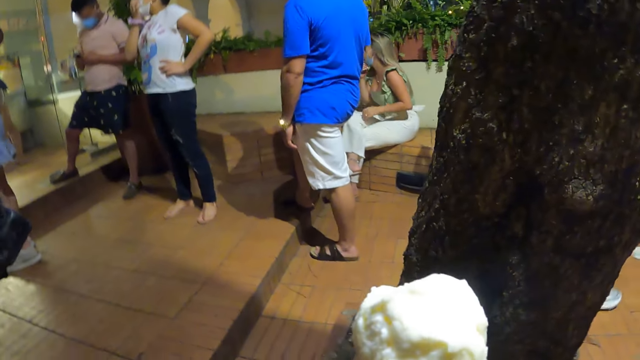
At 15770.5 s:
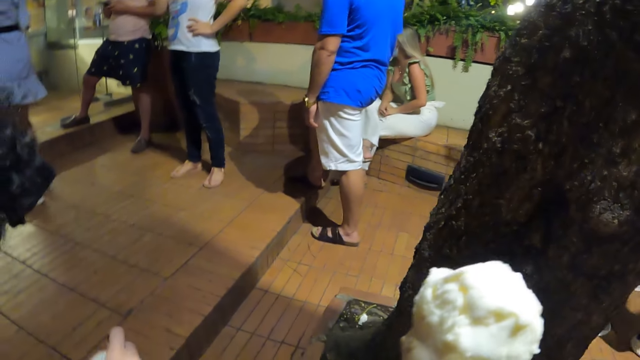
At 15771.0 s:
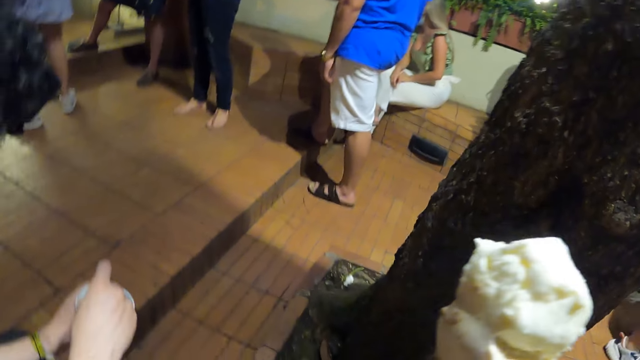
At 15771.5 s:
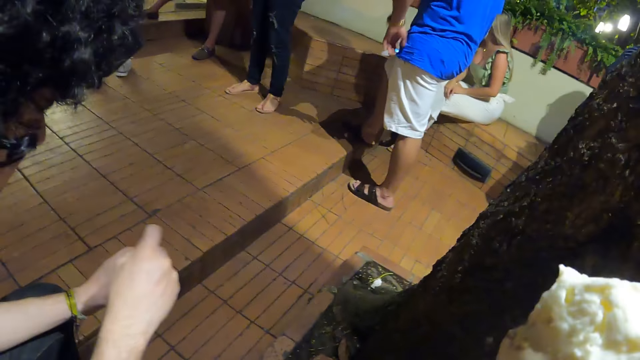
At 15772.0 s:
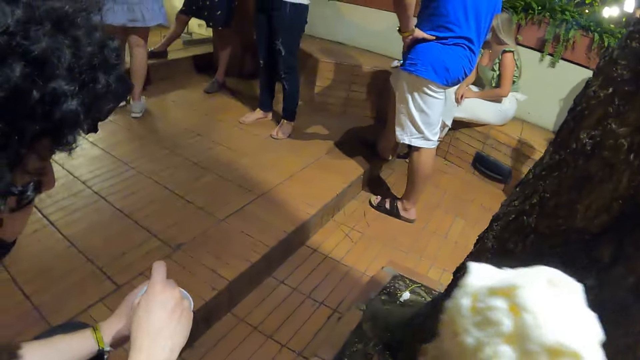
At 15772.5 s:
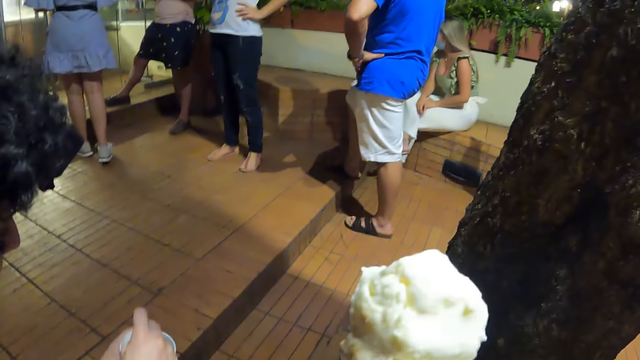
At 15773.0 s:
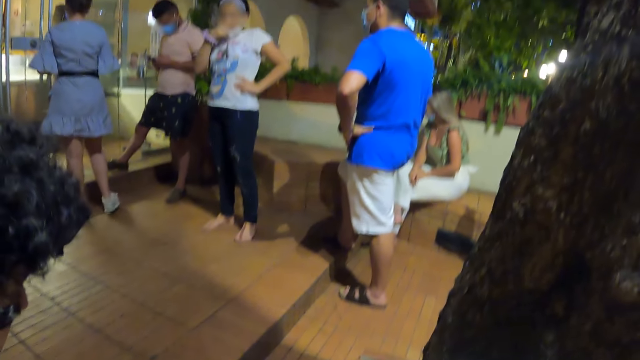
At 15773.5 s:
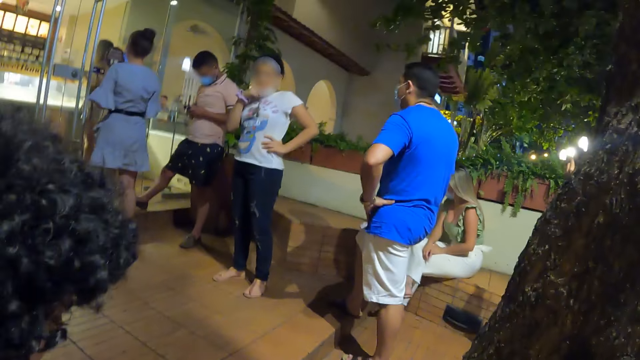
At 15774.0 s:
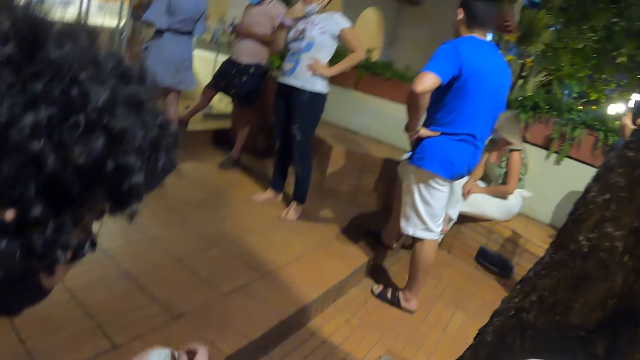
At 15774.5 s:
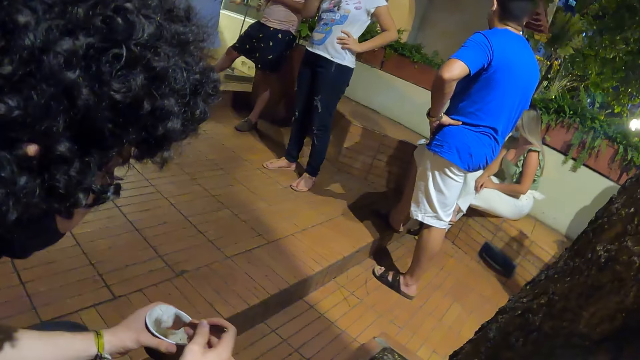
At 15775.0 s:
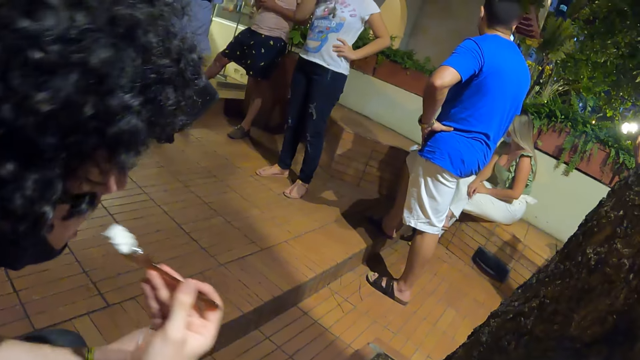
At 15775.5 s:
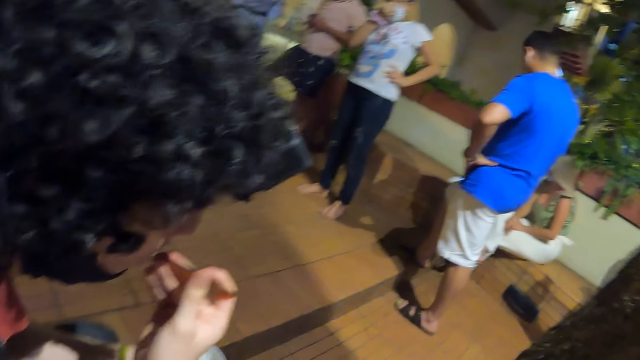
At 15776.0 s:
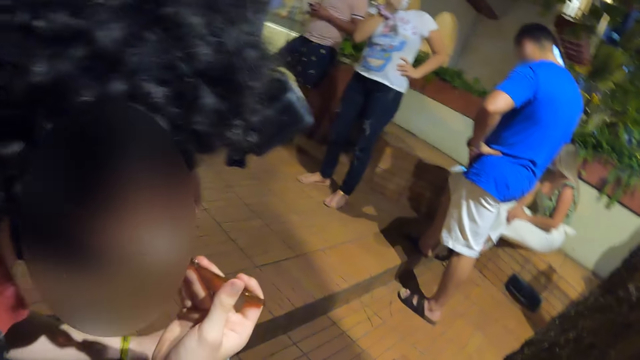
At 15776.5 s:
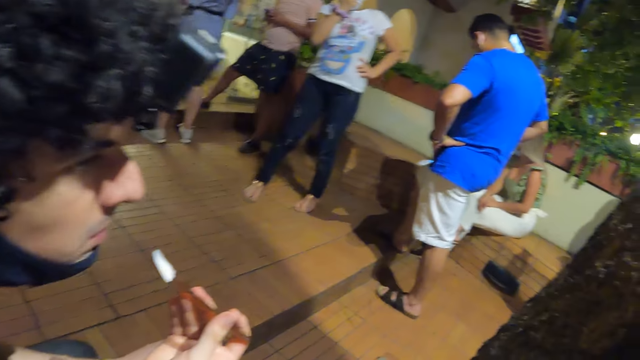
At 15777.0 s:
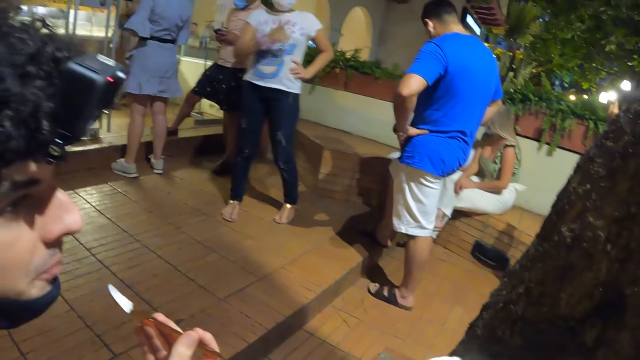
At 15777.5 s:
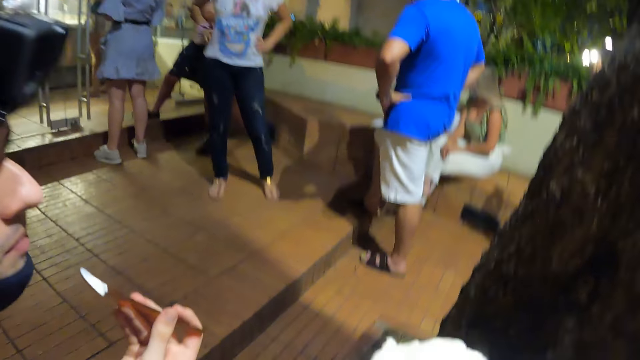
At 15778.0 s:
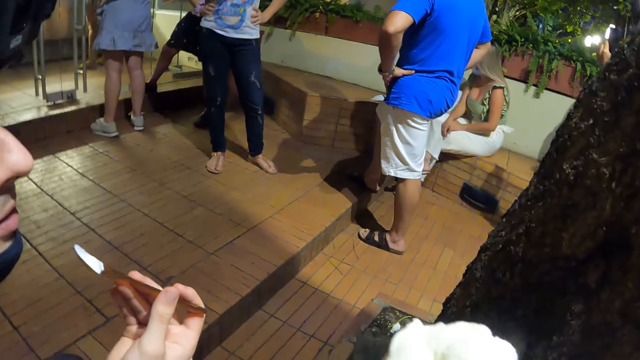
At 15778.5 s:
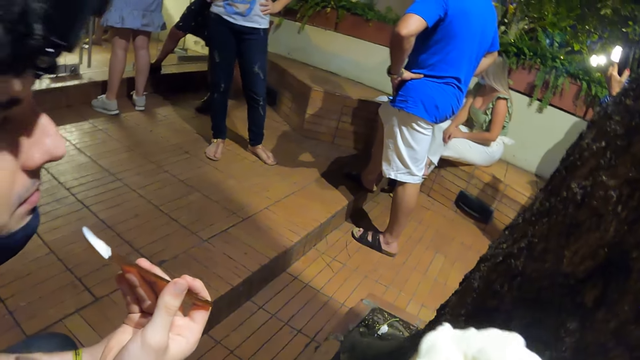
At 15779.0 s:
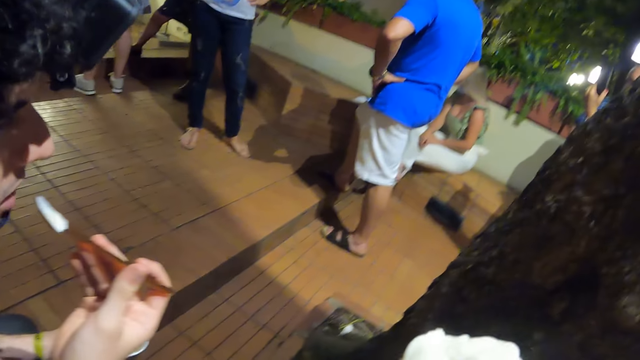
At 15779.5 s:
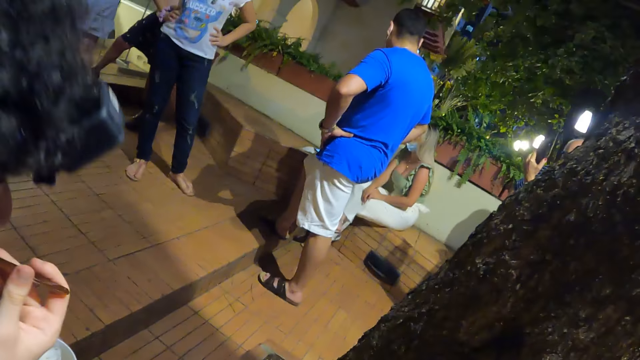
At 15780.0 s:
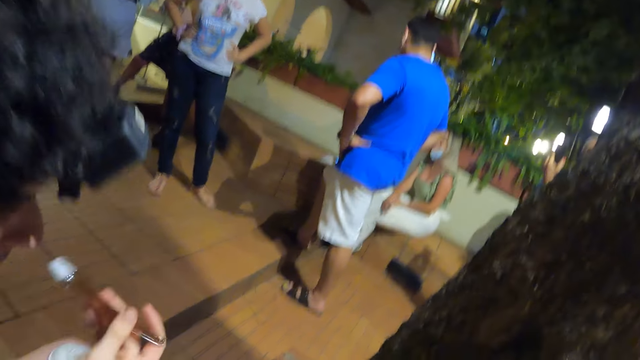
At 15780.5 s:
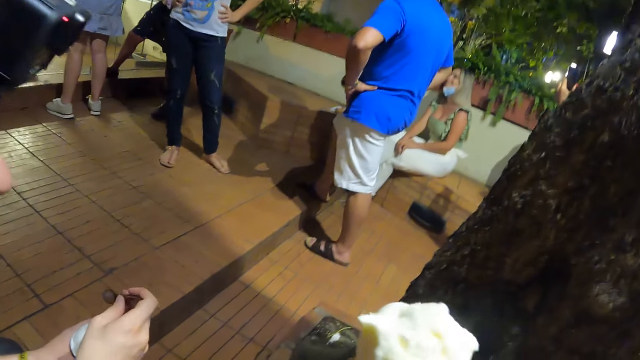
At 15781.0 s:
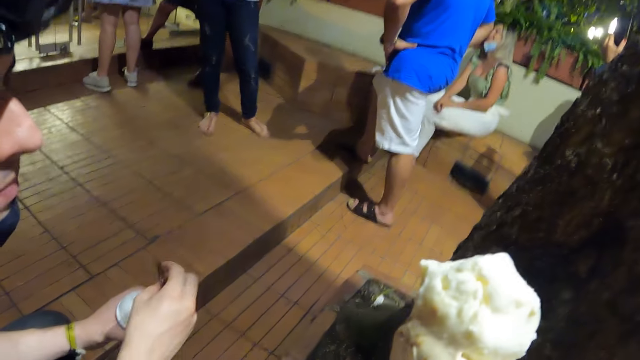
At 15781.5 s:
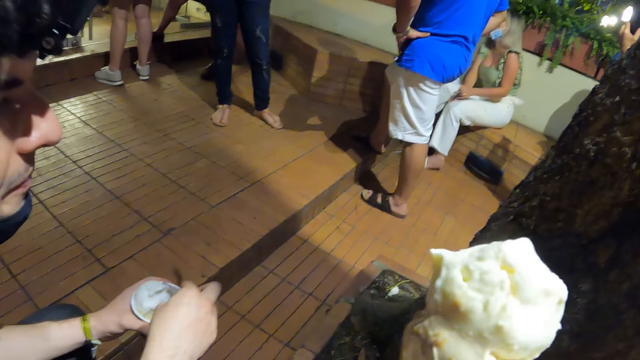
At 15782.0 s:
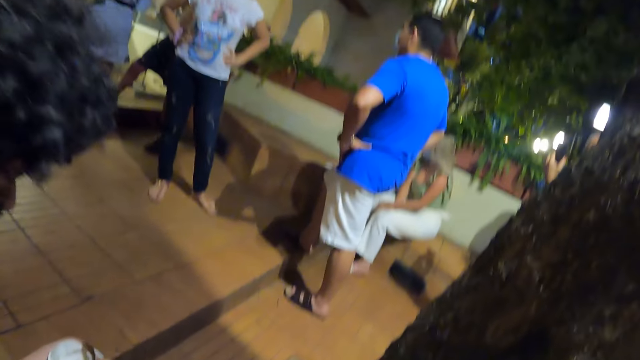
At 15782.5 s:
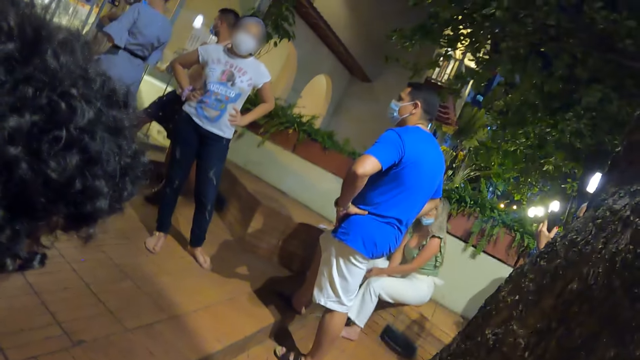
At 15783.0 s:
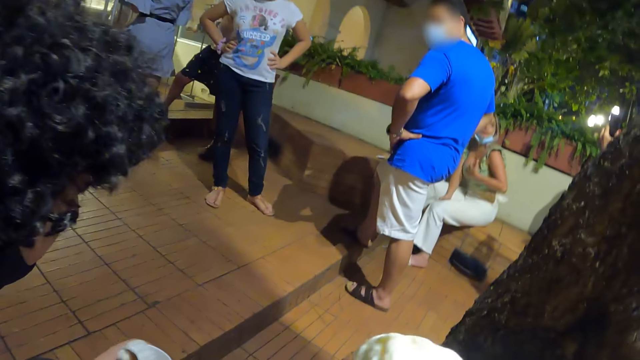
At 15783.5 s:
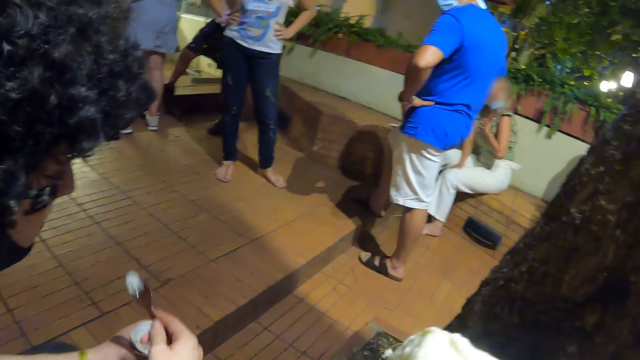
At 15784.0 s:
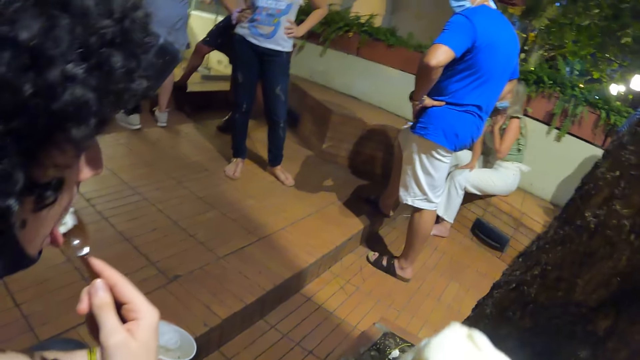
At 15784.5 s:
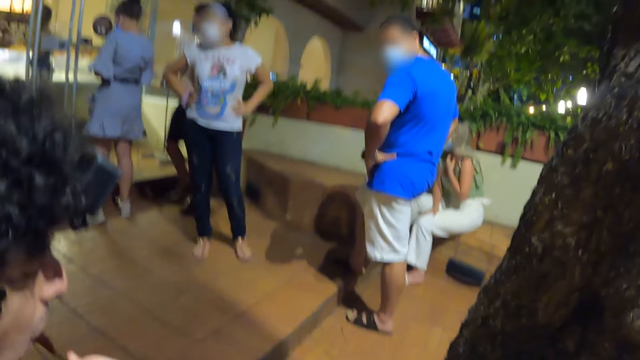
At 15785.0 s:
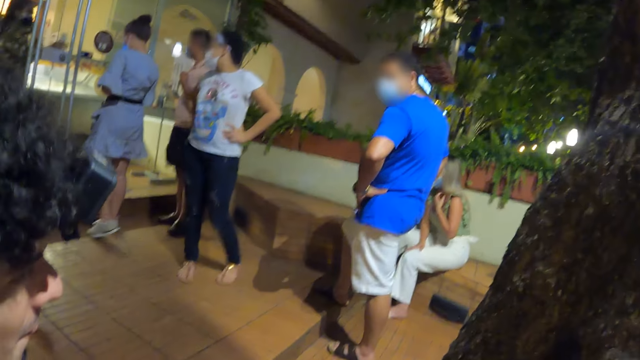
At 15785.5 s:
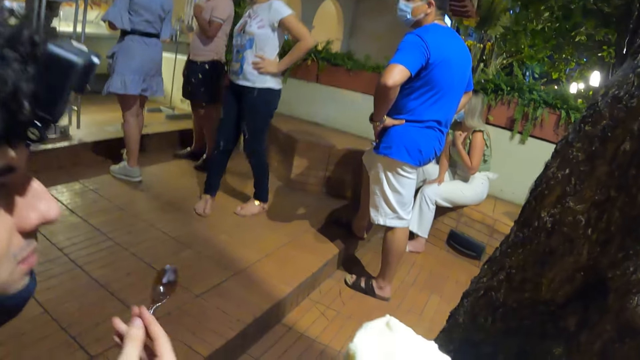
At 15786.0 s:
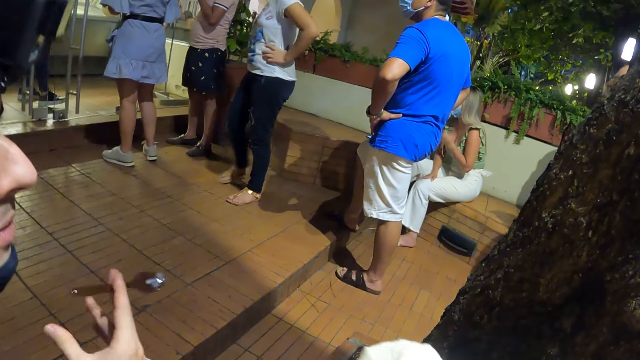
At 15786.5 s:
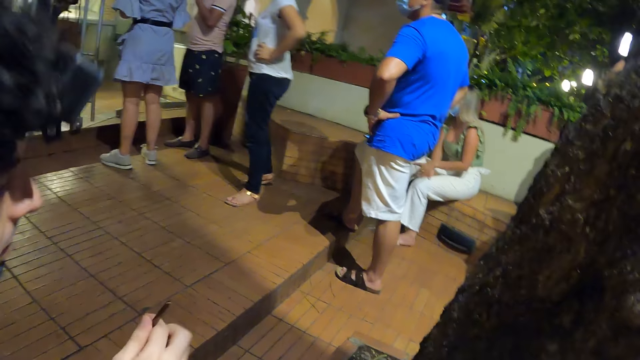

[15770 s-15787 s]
The camera wearer eats the ice cream. A man eats the ice cream.

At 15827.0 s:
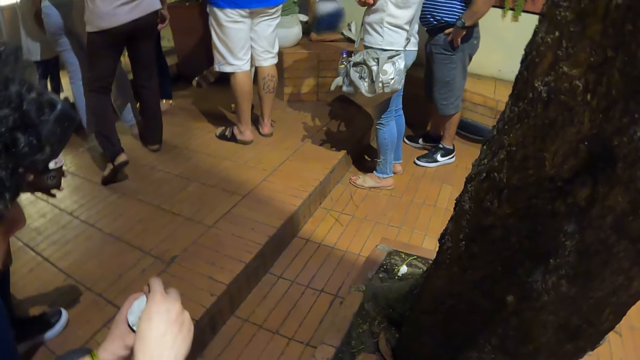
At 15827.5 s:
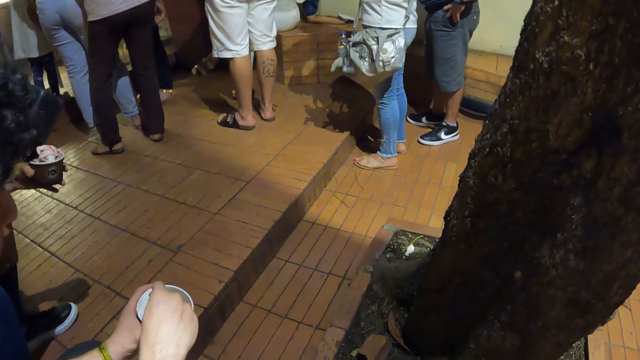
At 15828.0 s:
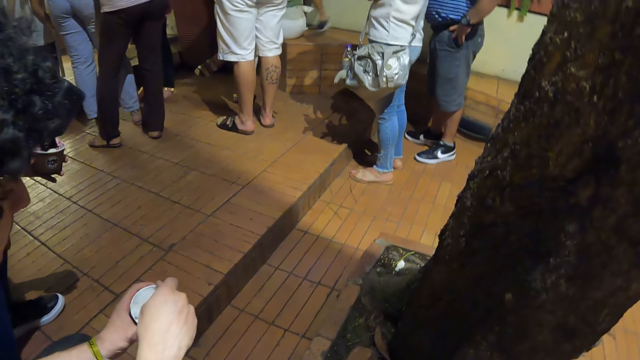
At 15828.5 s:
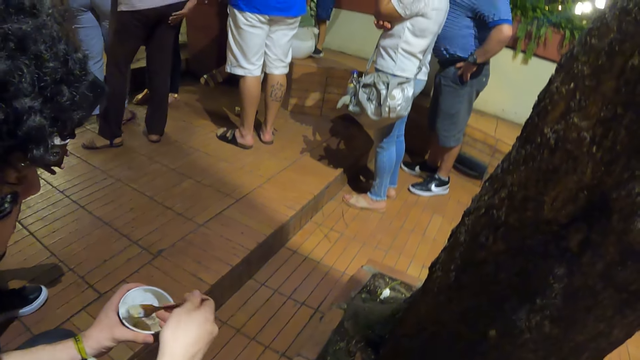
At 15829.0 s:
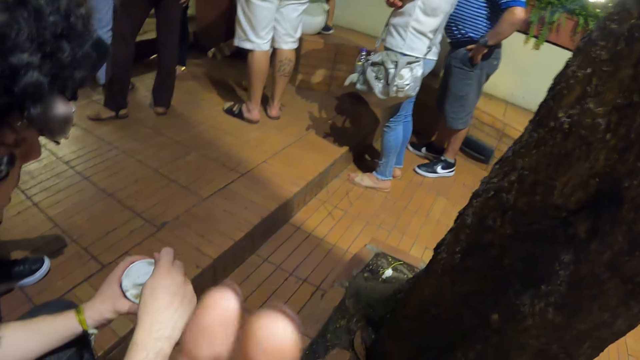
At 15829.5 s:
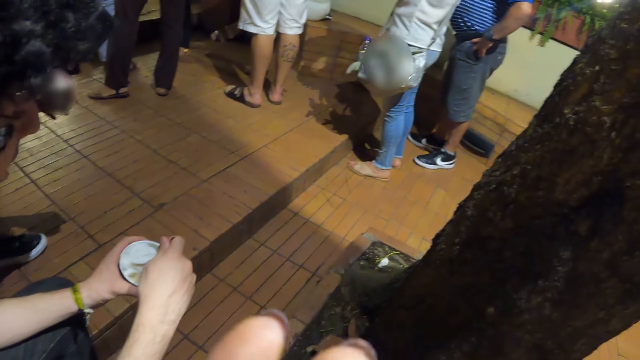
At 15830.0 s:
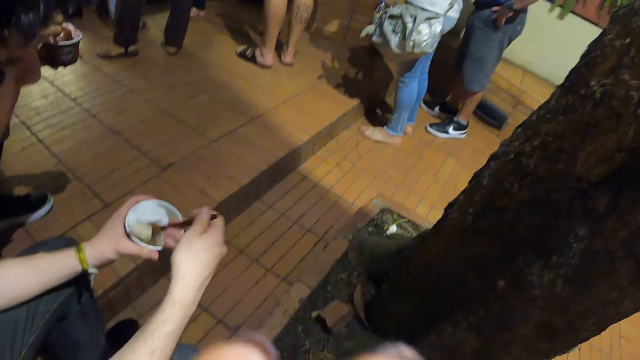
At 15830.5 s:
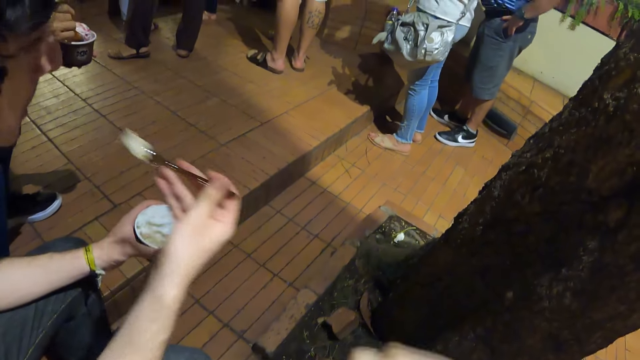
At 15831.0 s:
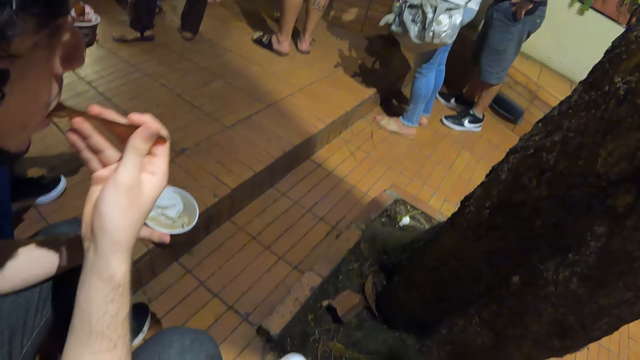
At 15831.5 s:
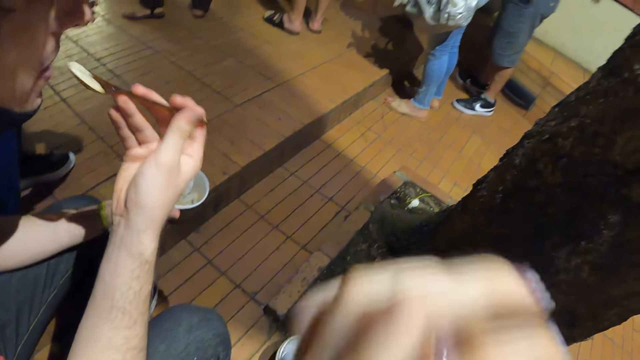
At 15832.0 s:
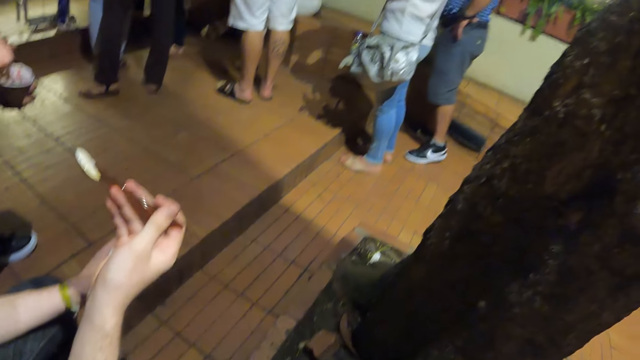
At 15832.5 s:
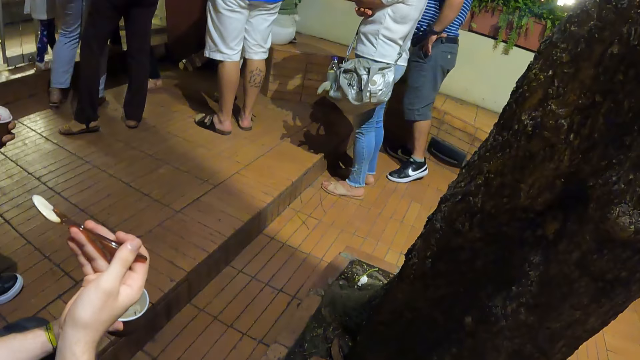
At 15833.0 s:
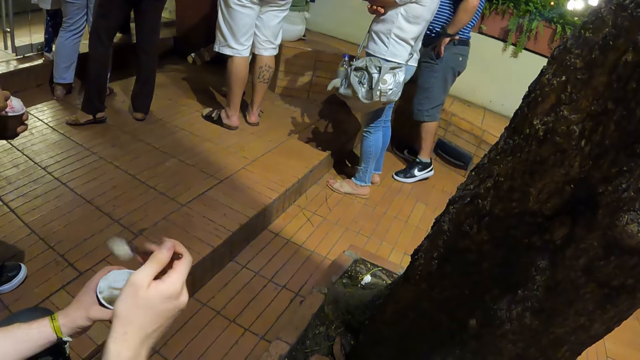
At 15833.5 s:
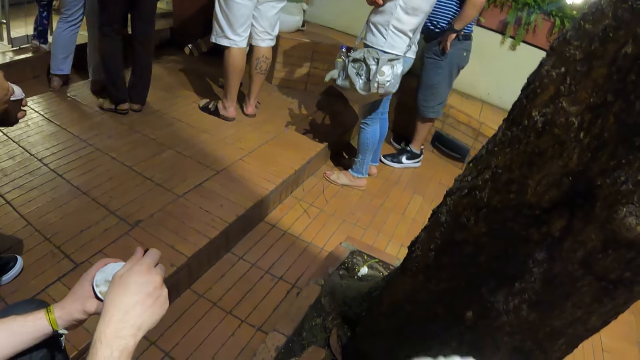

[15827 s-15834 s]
The camera wearer lifts his hand. He looks around.
